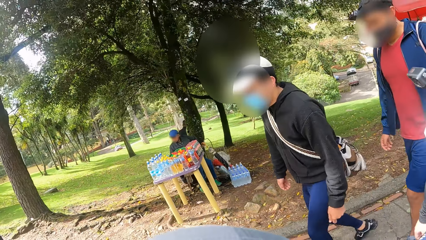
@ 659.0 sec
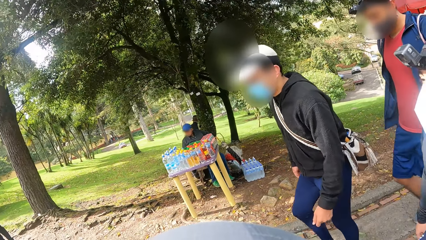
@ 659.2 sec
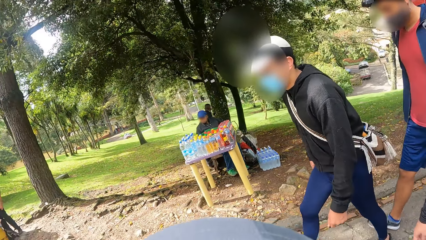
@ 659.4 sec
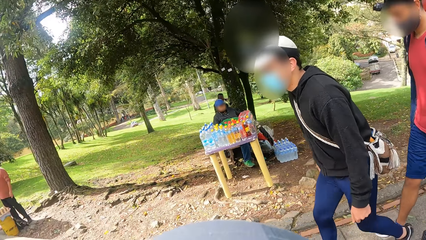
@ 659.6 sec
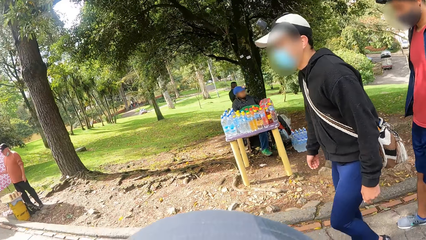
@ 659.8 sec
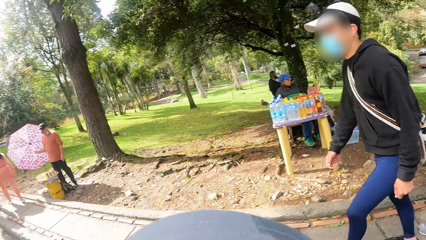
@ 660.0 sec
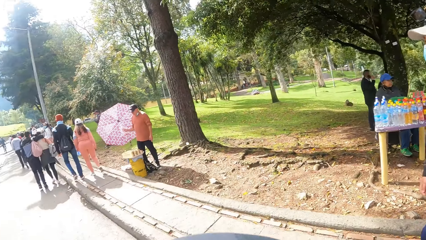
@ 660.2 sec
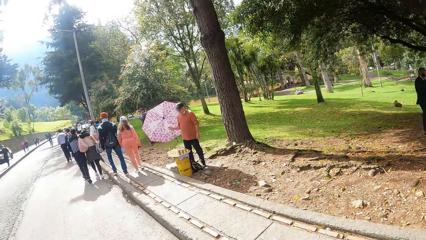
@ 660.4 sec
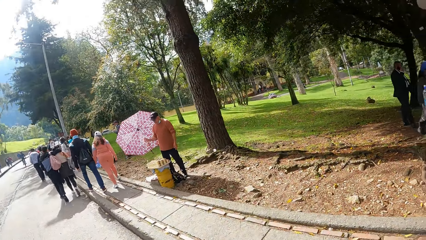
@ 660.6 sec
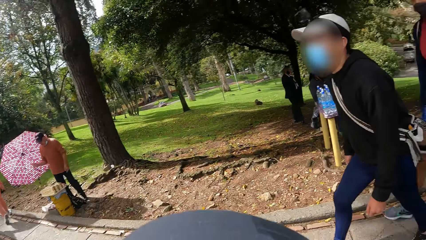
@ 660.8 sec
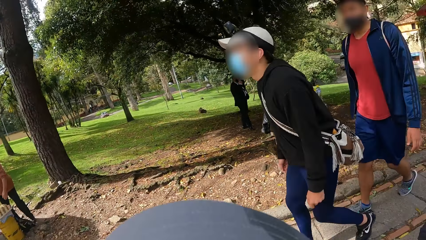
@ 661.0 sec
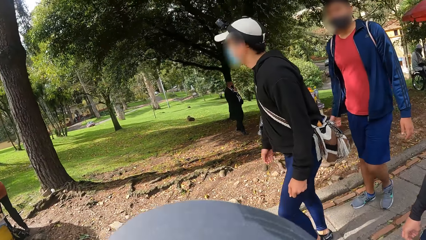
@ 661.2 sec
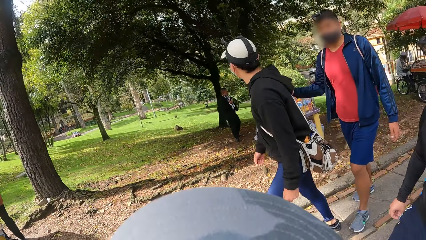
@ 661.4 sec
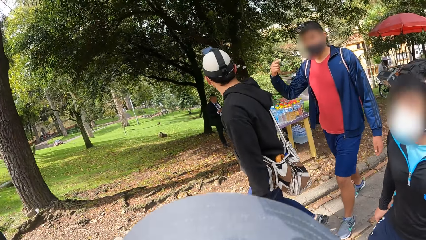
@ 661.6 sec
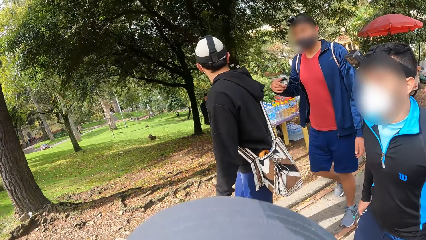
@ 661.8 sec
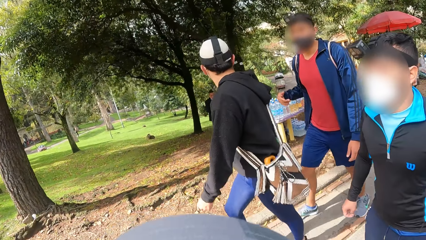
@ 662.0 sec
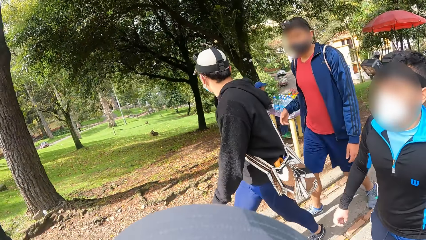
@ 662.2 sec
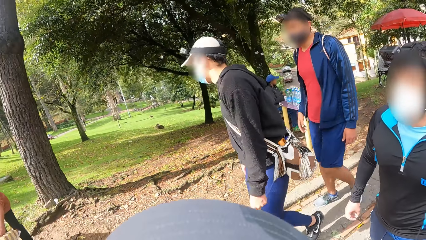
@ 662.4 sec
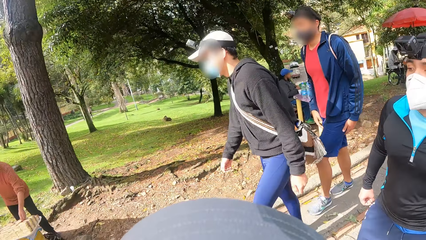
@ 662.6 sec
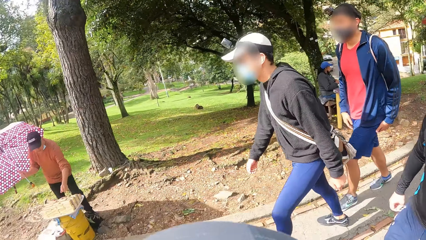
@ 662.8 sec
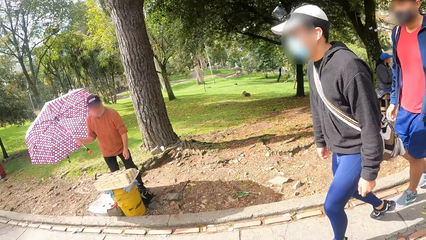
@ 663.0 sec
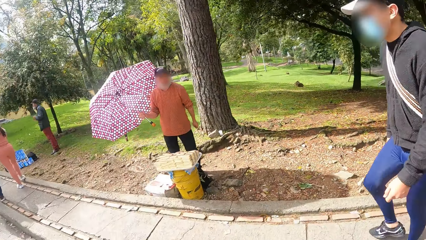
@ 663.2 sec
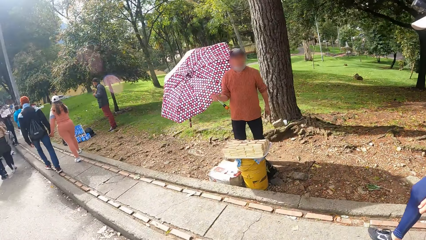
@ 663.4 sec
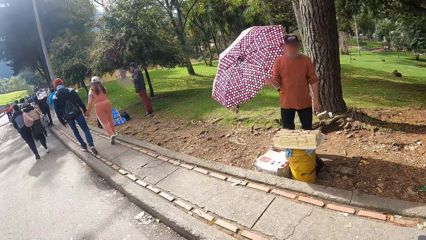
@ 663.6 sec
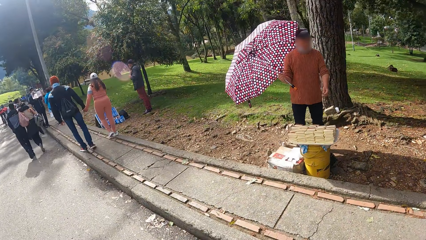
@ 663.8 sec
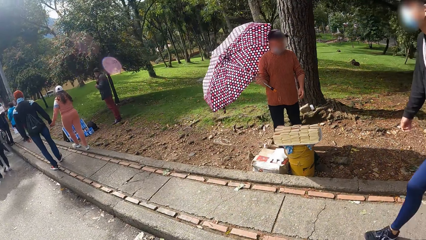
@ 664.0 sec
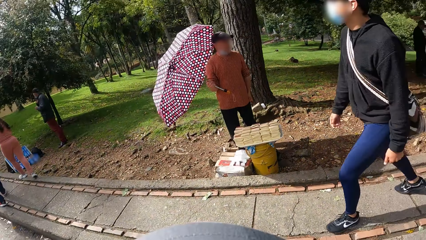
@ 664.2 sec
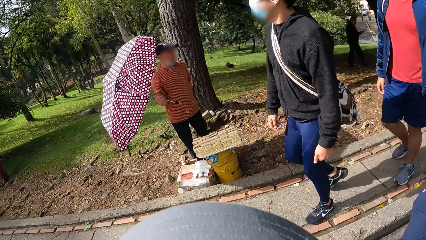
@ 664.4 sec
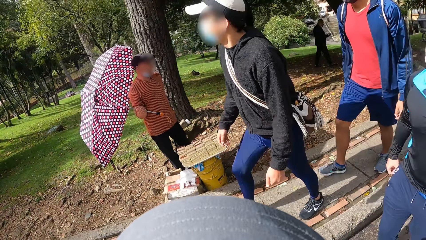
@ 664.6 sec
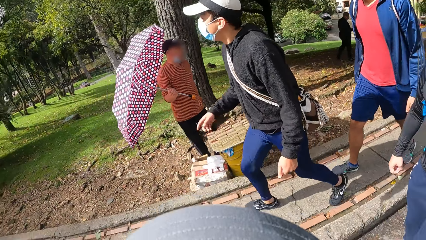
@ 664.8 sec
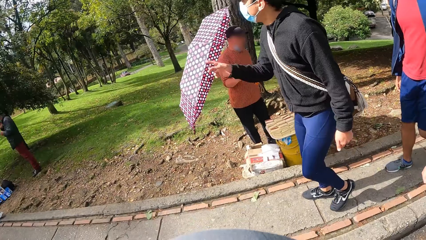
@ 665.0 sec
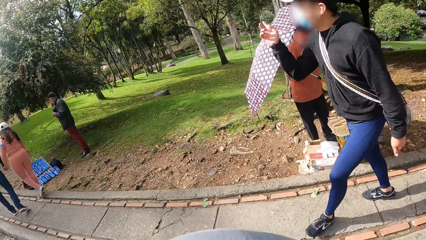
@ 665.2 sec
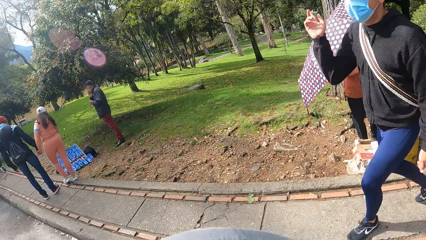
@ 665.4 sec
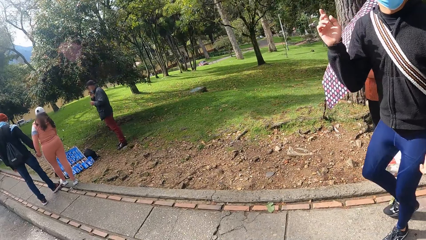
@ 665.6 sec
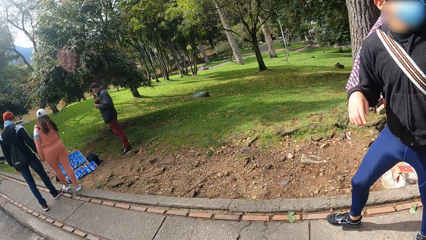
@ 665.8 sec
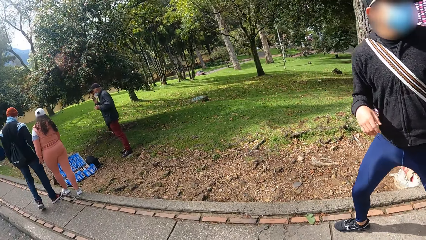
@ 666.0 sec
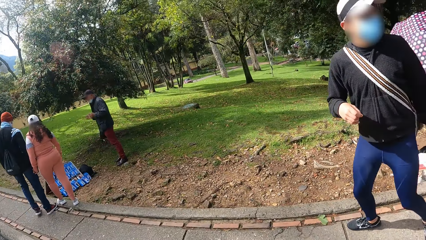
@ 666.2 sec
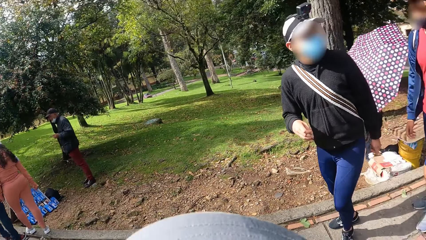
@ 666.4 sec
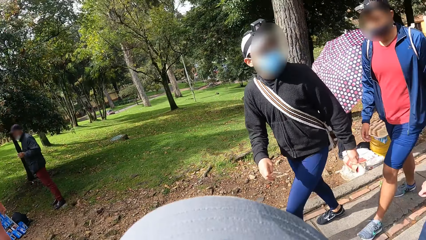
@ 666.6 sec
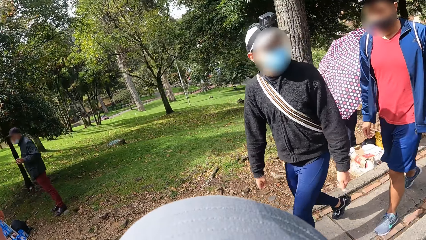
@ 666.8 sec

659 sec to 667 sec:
The man interacts with another man.

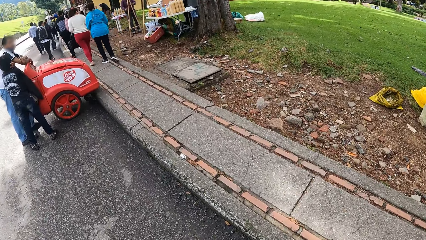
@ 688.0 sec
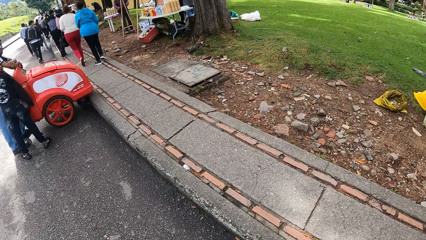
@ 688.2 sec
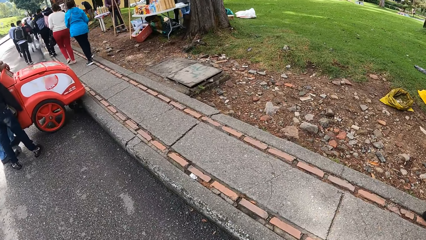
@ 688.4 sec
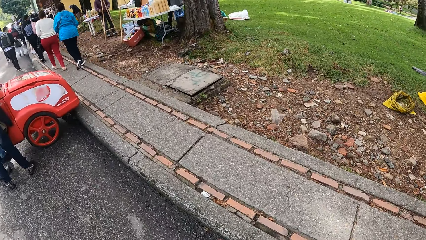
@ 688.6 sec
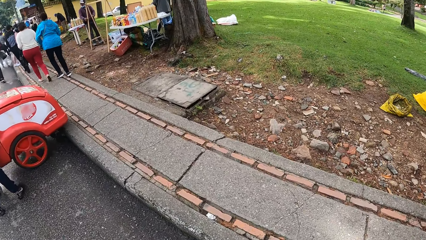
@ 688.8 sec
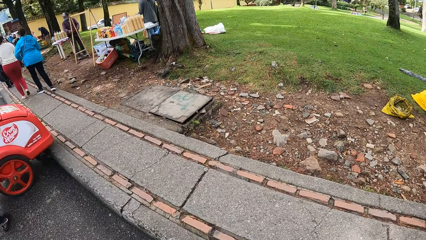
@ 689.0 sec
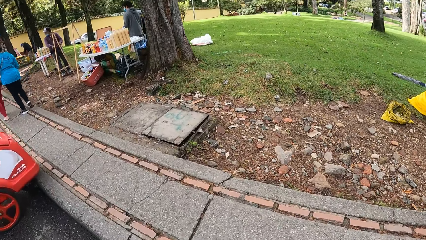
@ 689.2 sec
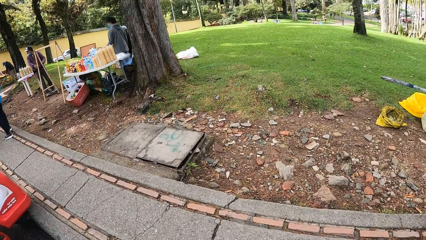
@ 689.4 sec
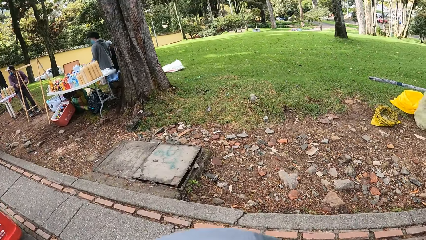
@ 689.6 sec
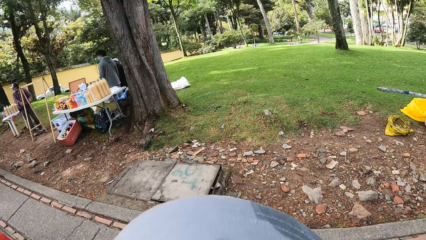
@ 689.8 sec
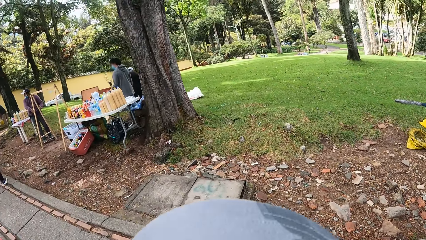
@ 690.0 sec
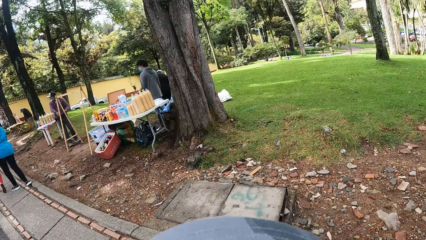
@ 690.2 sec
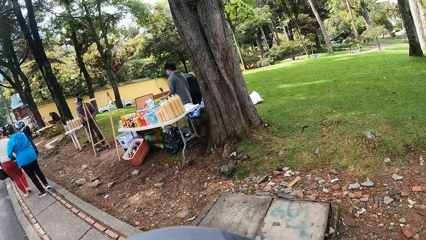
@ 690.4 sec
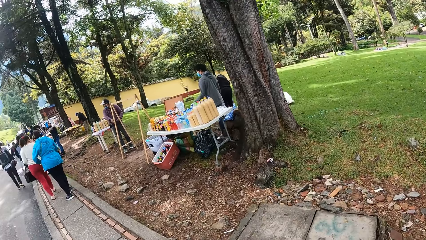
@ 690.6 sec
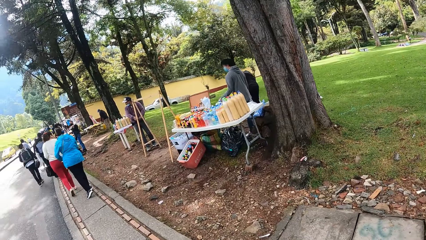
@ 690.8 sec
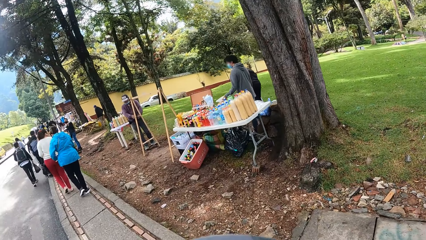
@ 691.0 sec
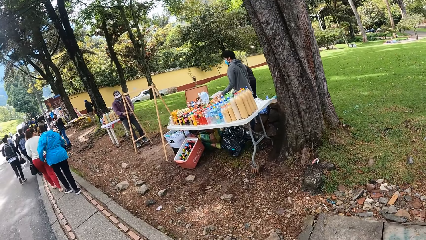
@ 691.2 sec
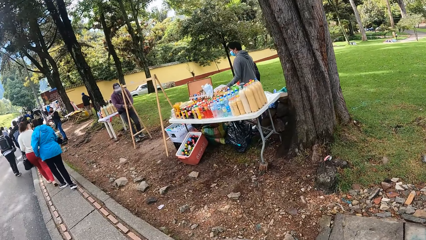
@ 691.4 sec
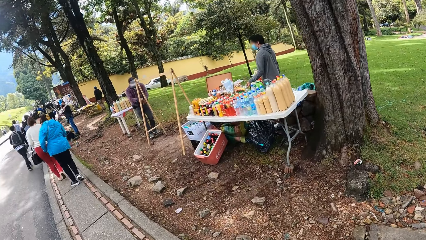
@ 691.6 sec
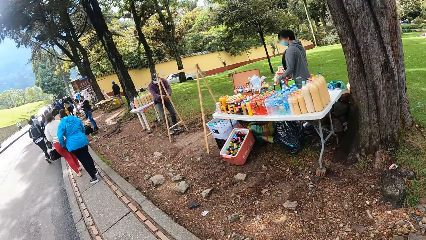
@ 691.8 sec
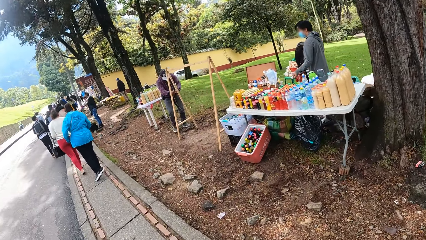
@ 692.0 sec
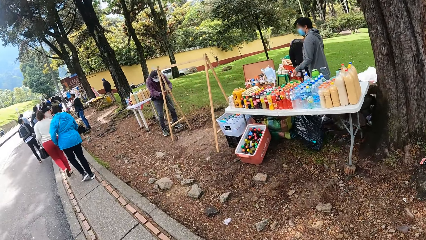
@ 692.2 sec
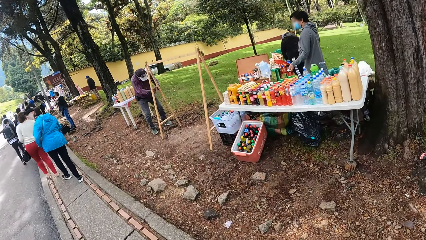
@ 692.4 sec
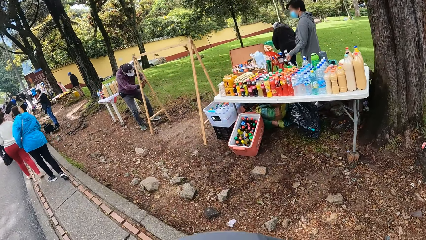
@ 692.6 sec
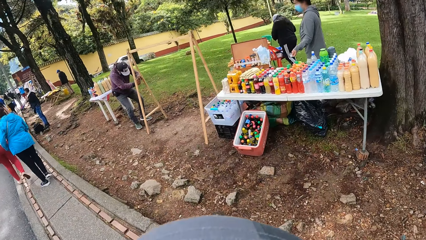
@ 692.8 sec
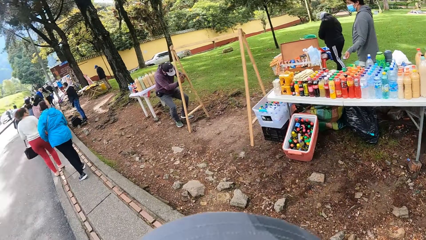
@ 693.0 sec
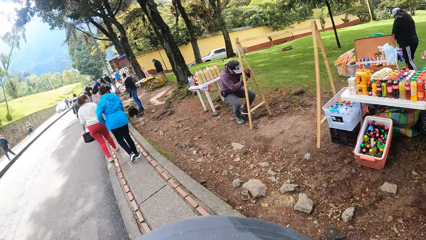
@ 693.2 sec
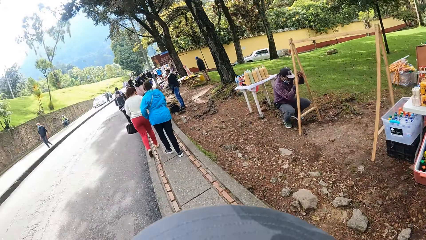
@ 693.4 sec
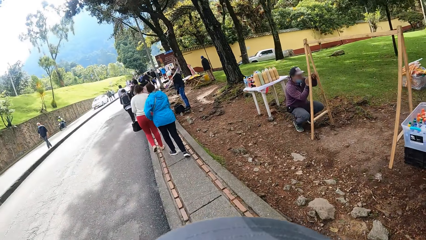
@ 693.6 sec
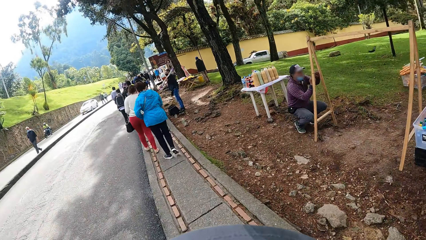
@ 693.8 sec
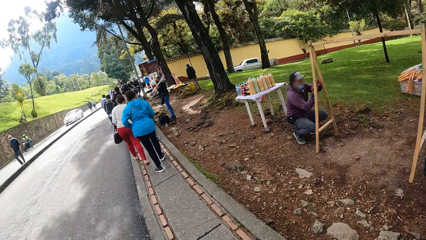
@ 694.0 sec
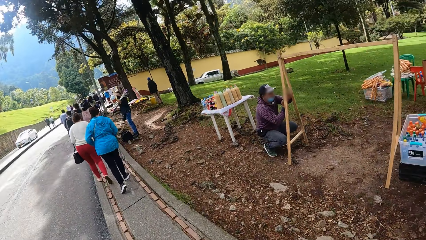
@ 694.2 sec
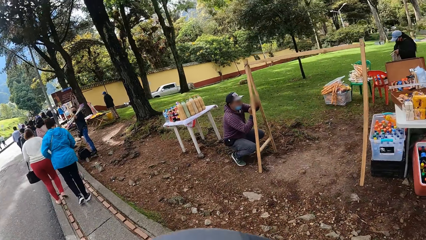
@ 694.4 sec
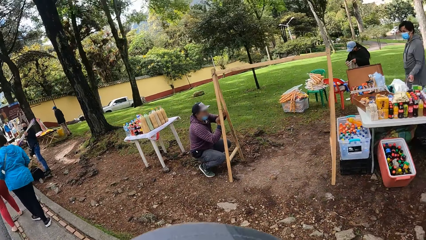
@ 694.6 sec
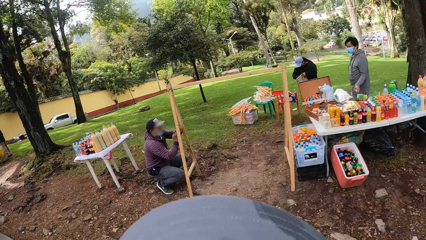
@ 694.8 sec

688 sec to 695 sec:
The camera wearer walks on the walkway.
